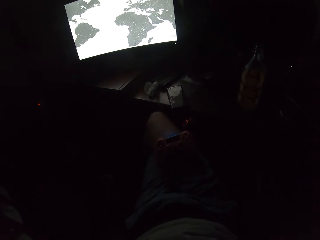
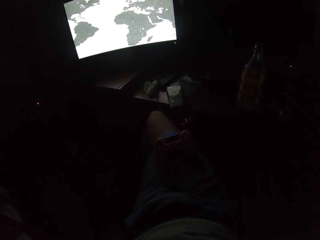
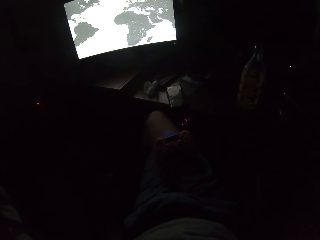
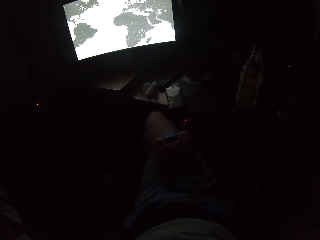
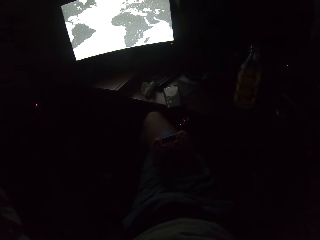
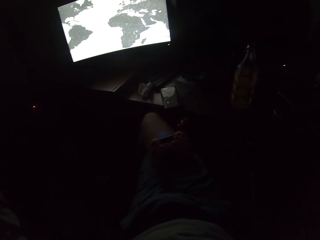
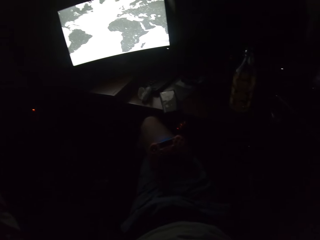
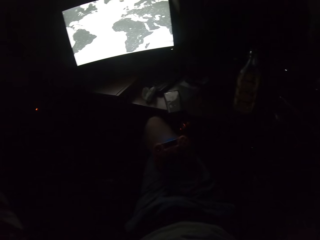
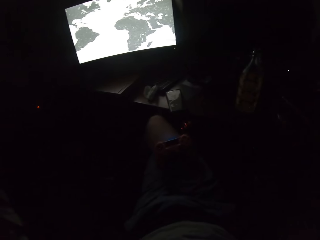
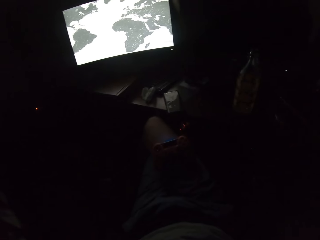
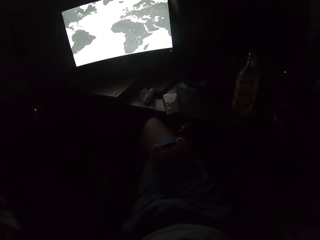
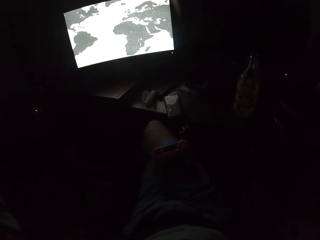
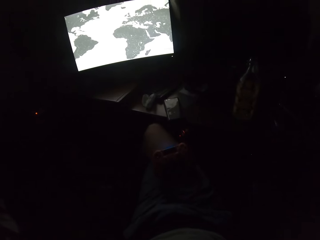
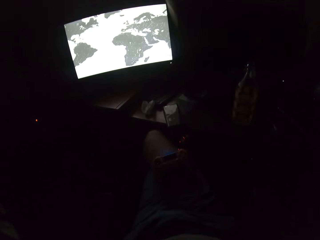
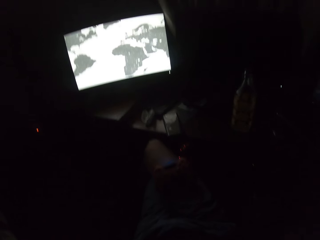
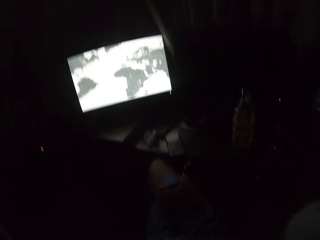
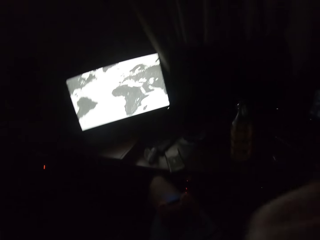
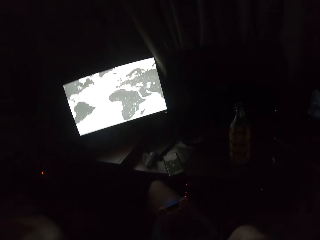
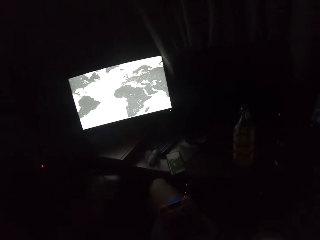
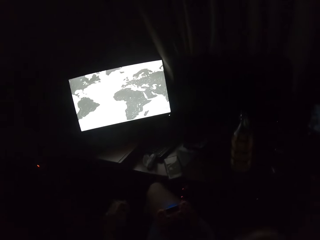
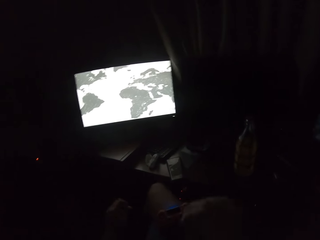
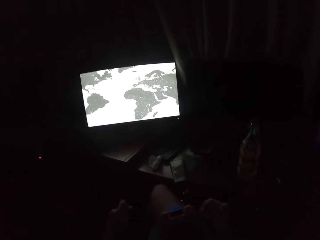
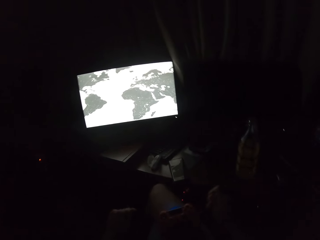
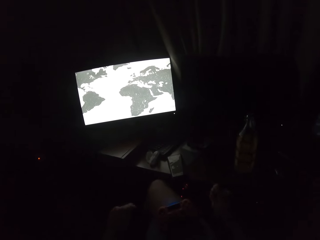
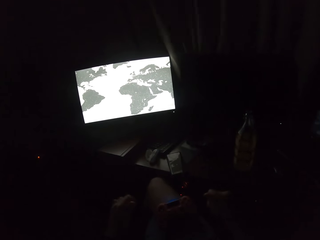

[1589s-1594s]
The camera wearer puts down his hands.

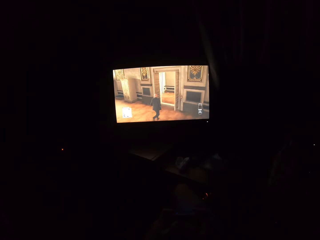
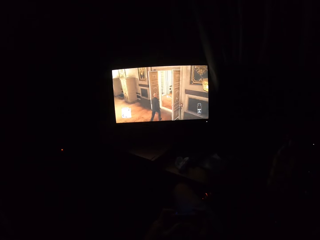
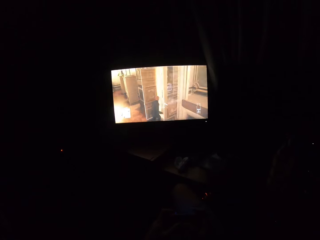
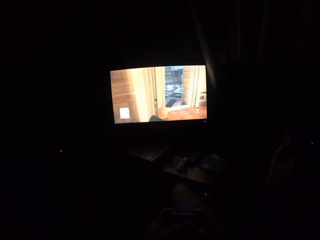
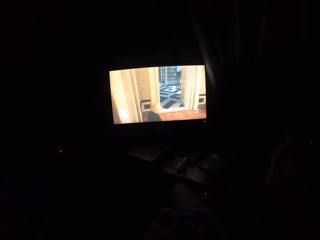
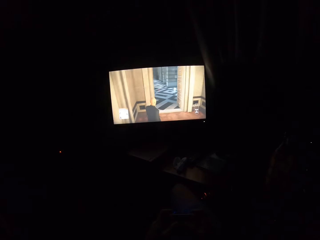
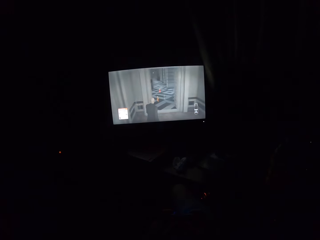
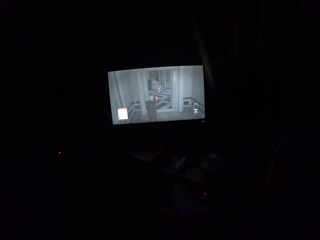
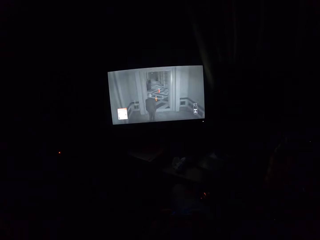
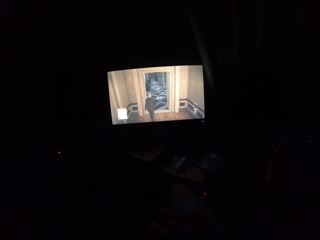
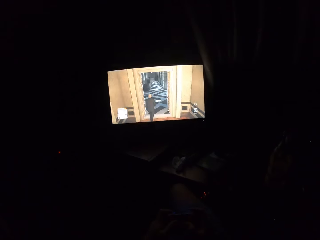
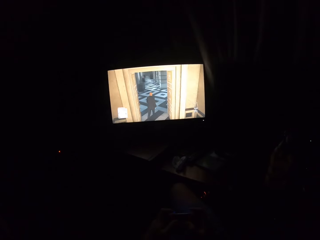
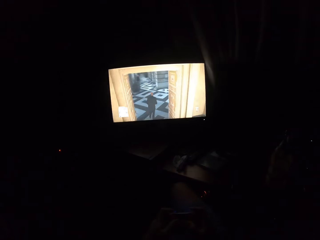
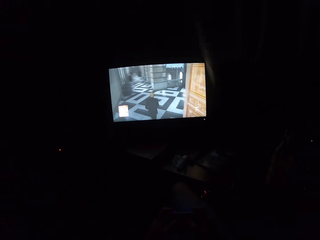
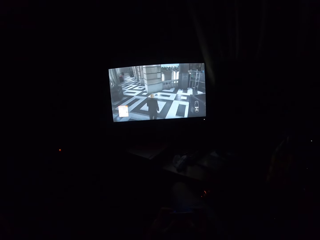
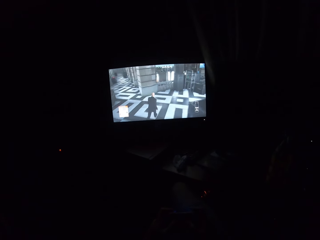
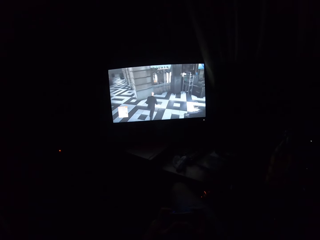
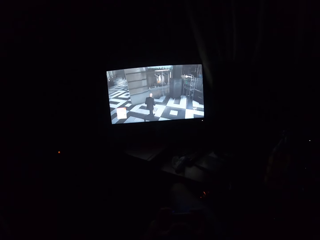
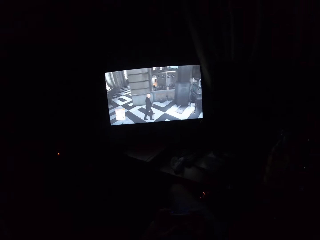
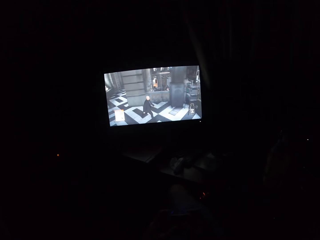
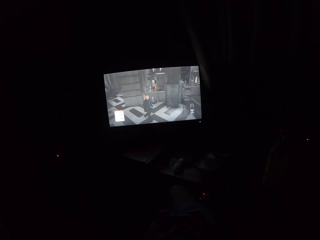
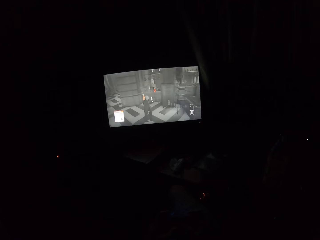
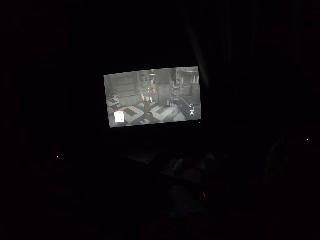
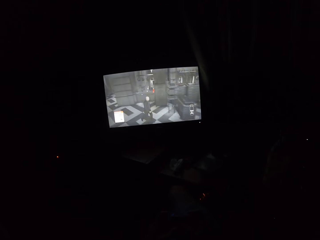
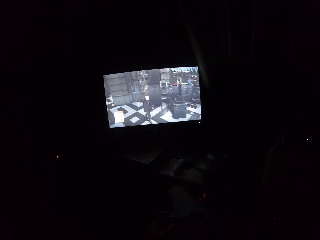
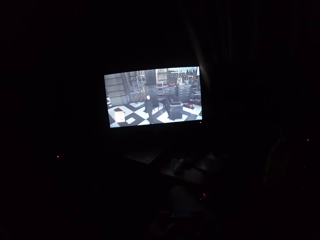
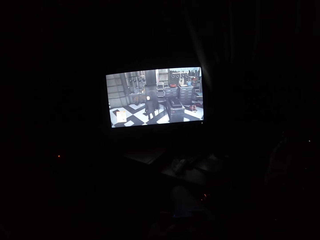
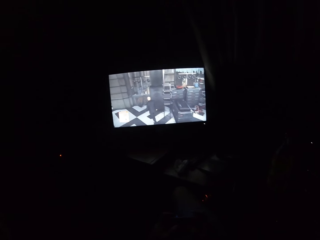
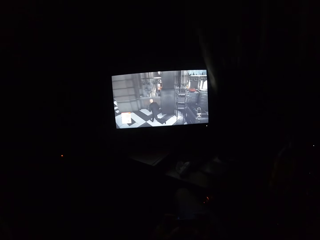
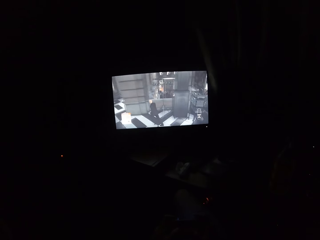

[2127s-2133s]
The camera wearer plays the game on the television.

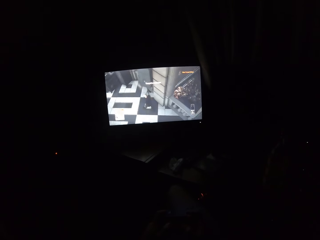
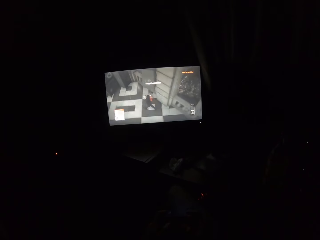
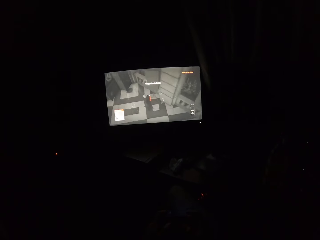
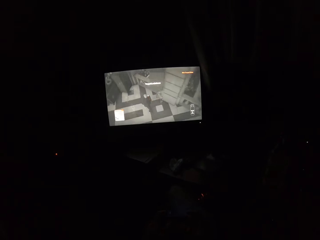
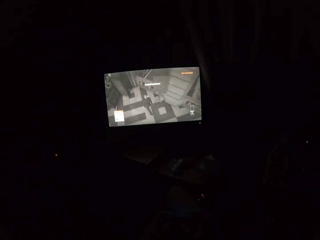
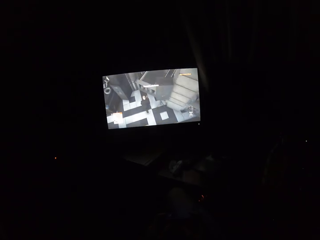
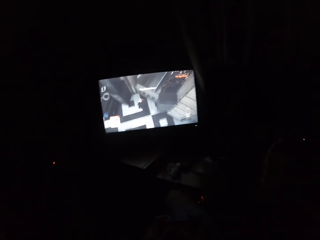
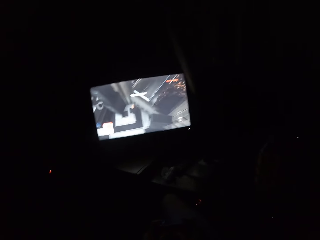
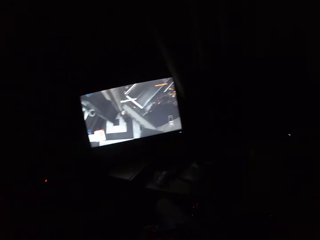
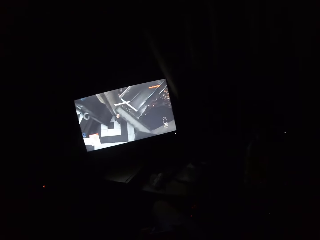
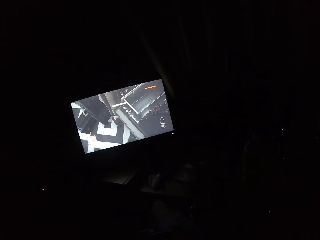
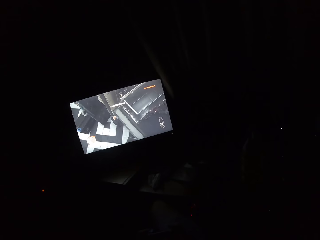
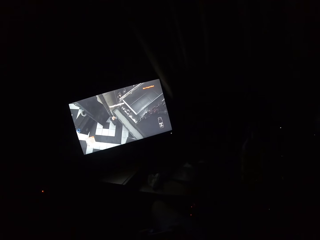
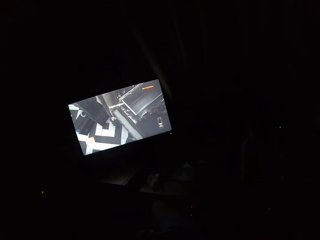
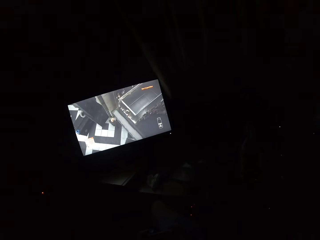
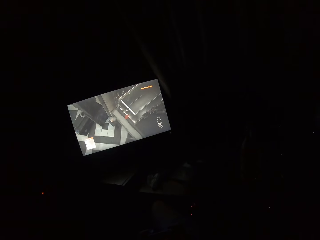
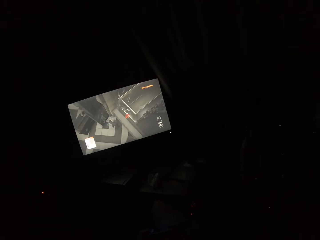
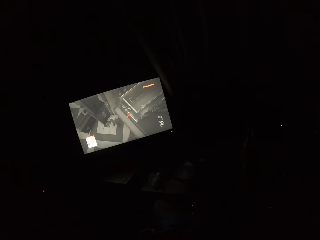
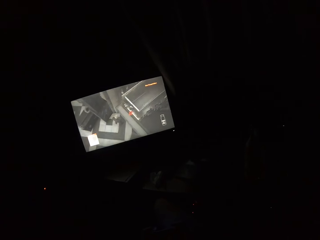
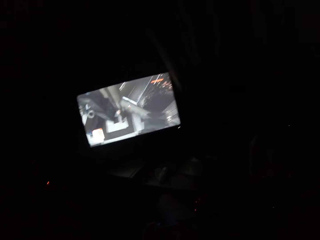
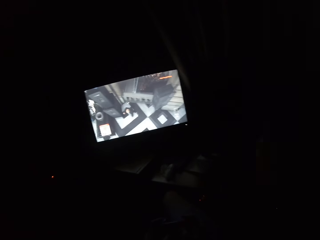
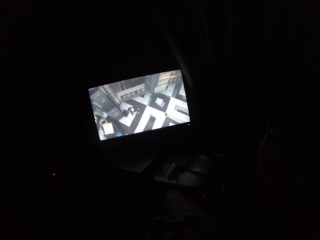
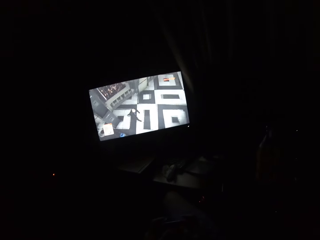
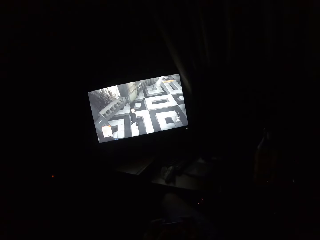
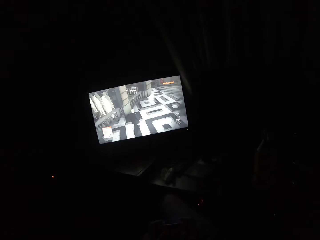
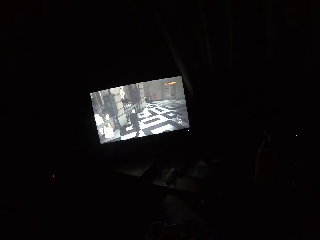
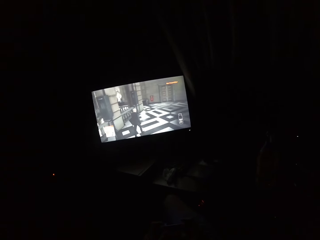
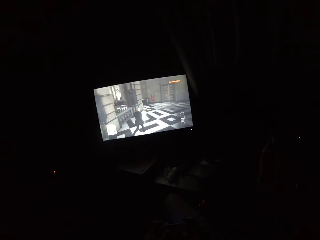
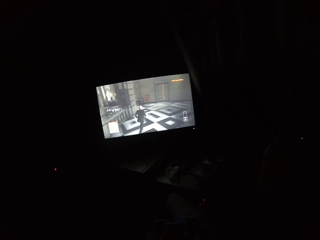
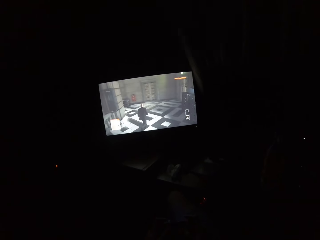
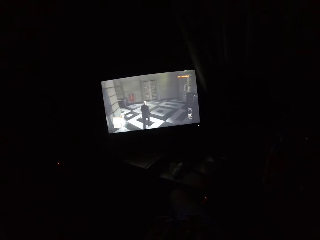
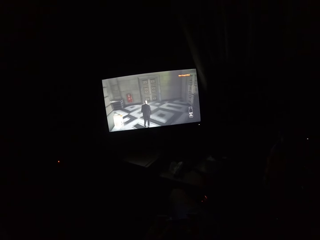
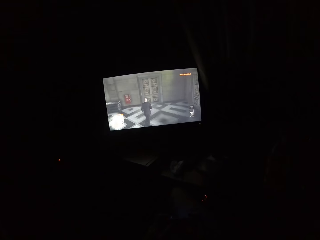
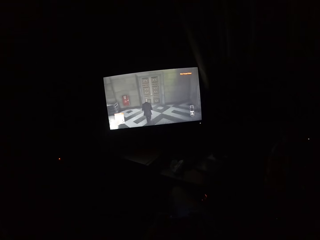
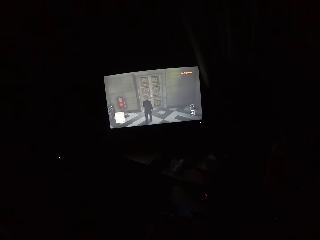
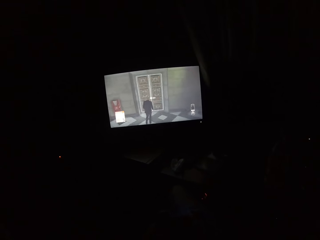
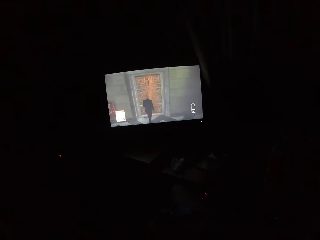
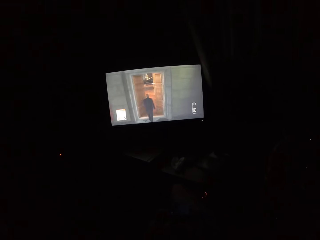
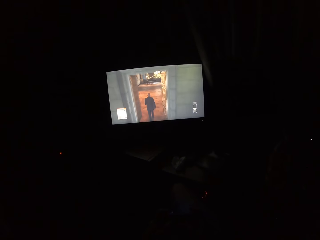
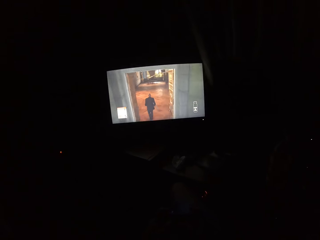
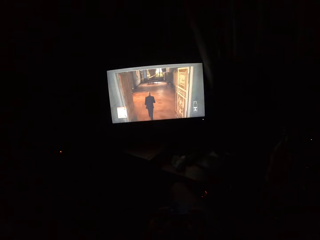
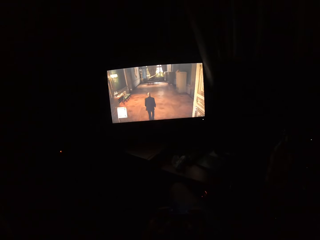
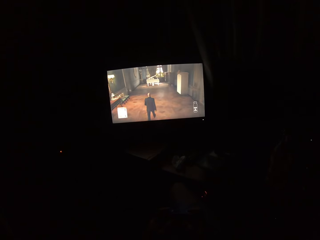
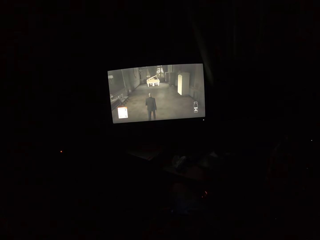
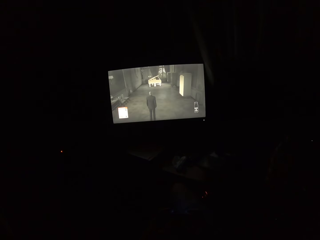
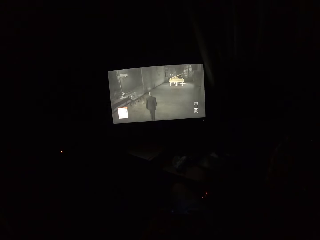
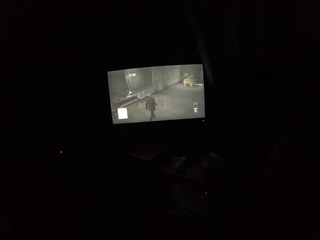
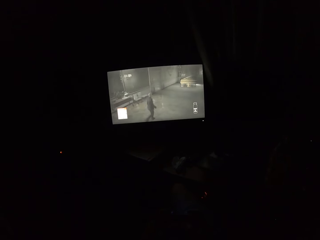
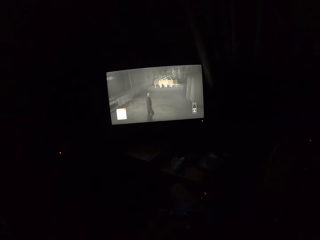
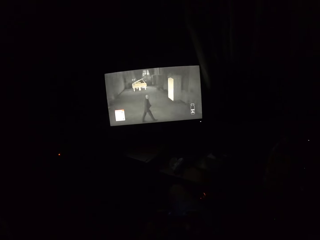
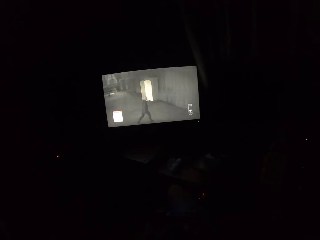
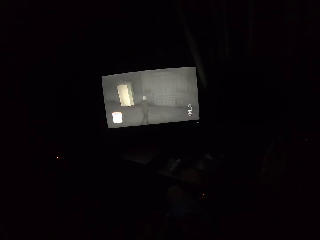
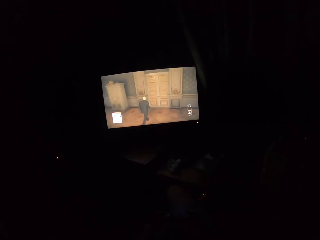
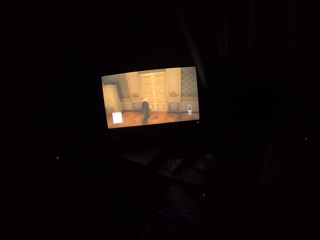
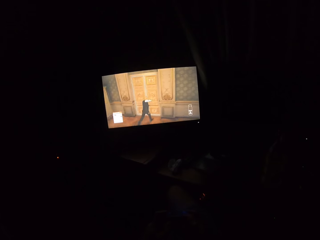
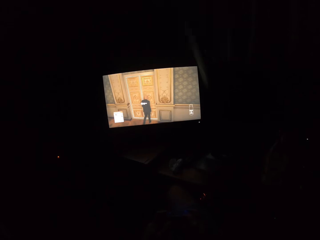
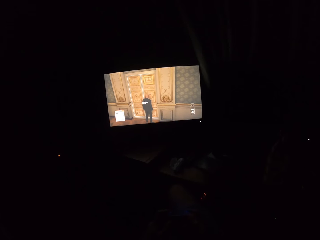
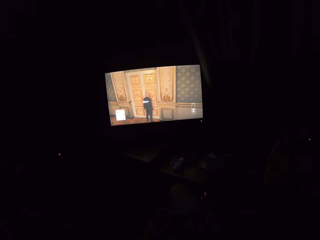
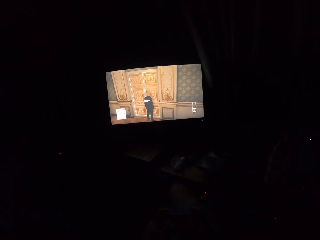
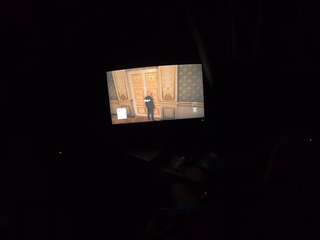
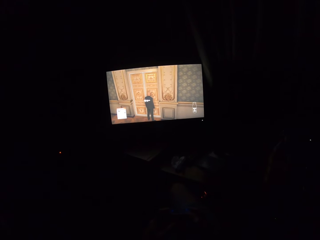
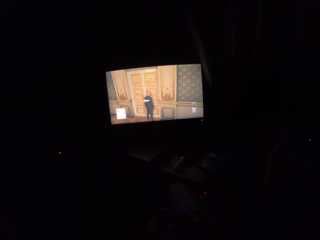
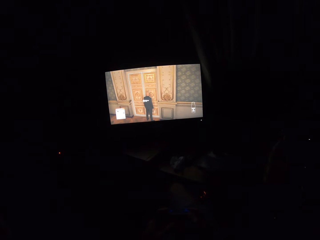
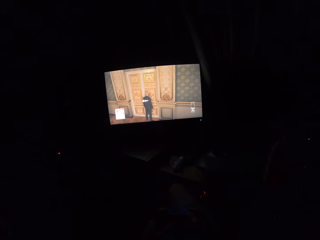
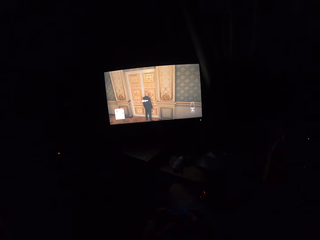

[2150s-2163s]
The camera wearer turns to the side. They play a video game on the television.
